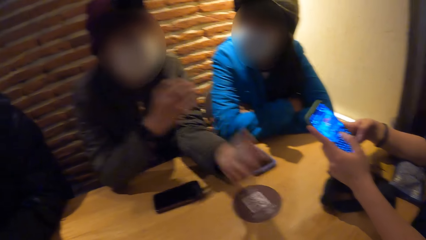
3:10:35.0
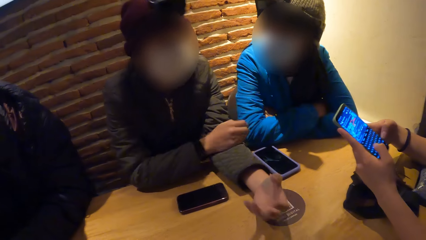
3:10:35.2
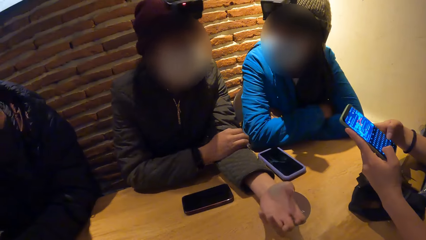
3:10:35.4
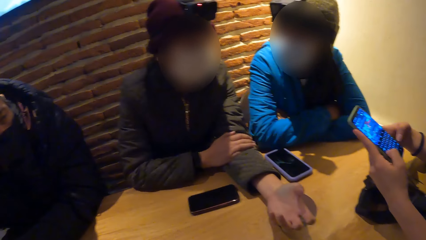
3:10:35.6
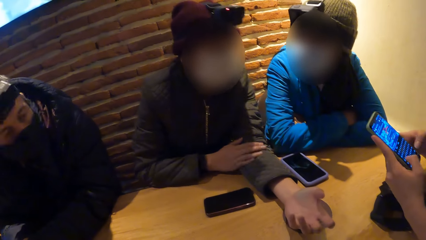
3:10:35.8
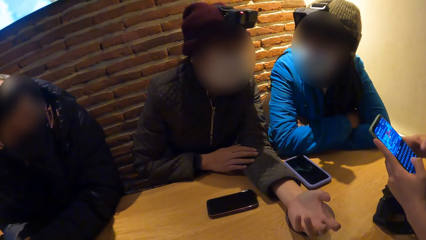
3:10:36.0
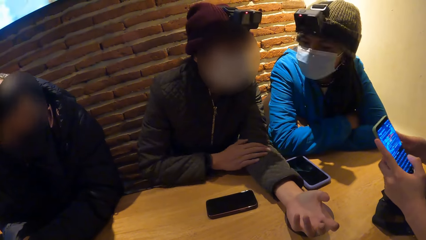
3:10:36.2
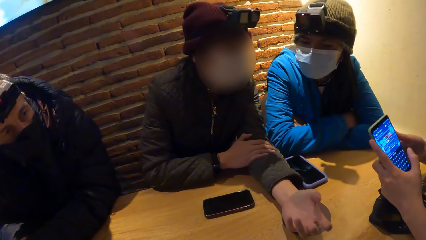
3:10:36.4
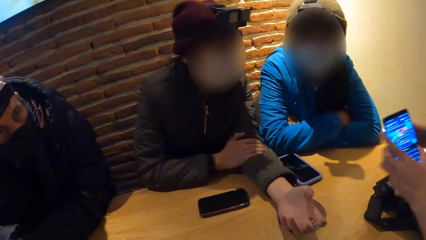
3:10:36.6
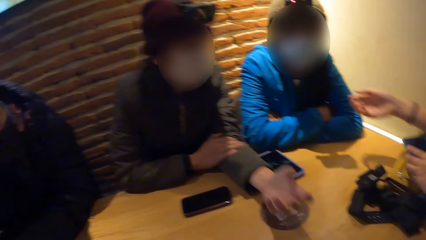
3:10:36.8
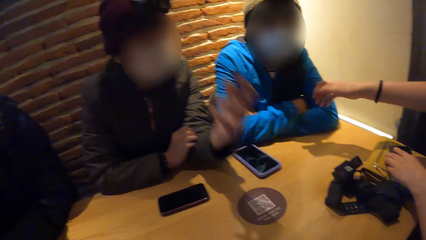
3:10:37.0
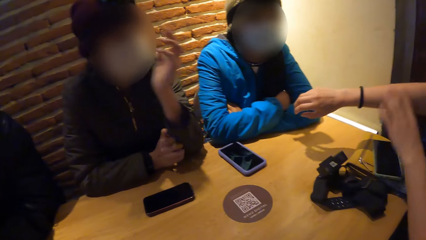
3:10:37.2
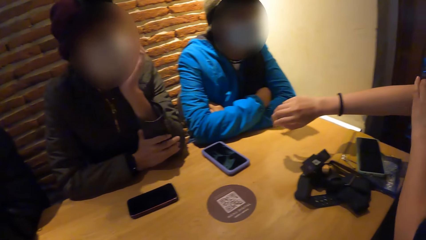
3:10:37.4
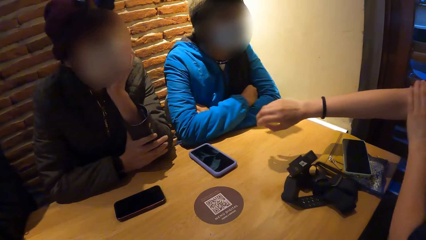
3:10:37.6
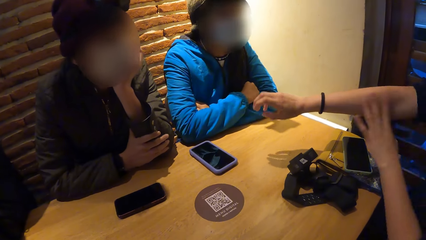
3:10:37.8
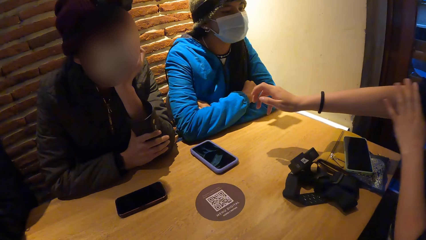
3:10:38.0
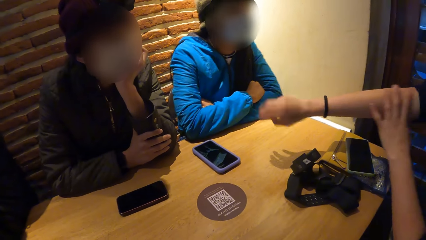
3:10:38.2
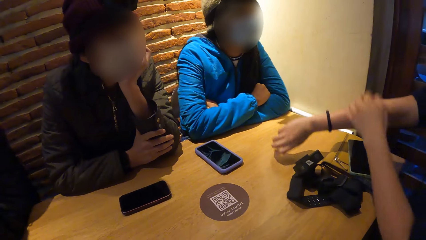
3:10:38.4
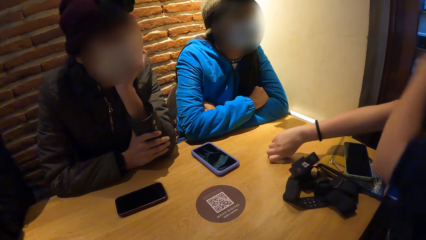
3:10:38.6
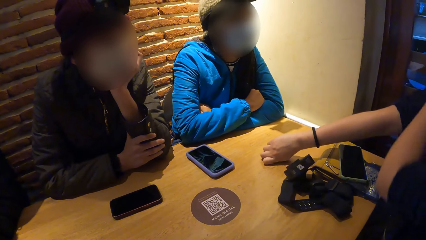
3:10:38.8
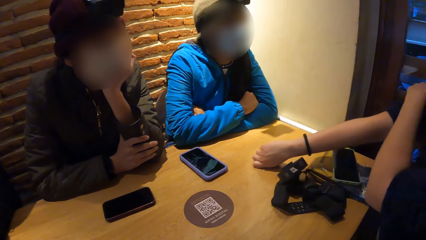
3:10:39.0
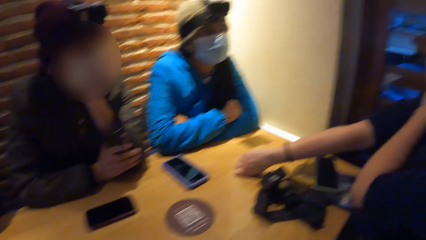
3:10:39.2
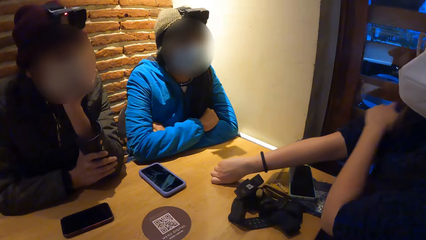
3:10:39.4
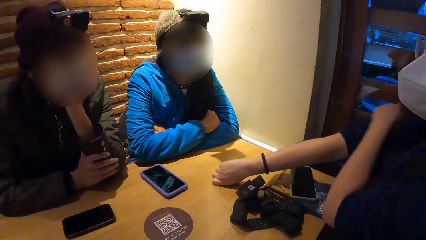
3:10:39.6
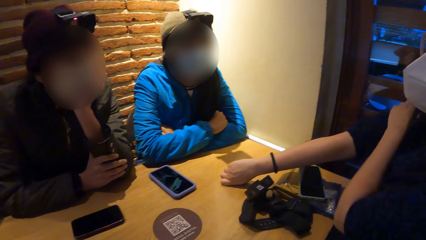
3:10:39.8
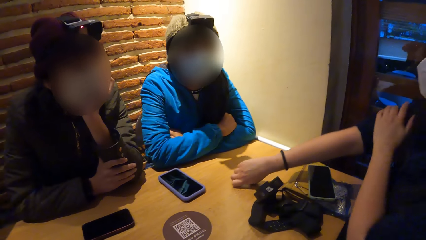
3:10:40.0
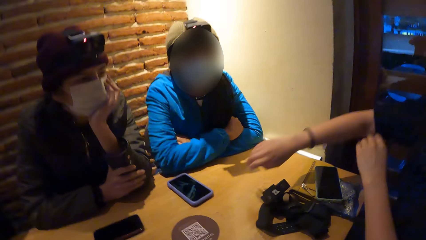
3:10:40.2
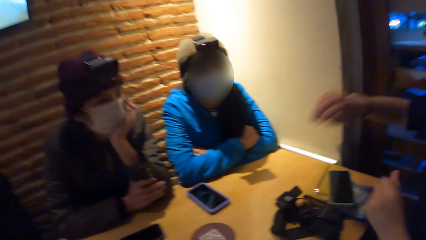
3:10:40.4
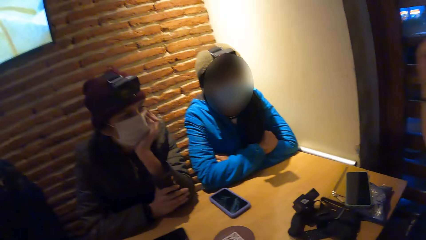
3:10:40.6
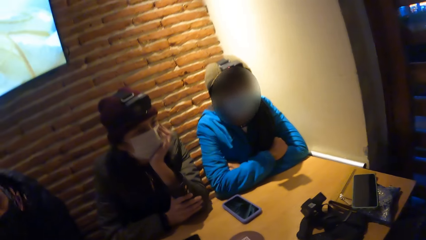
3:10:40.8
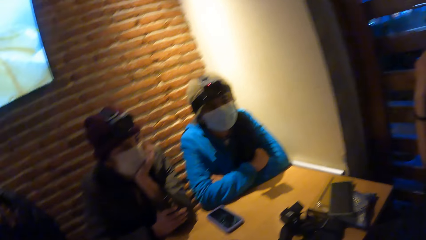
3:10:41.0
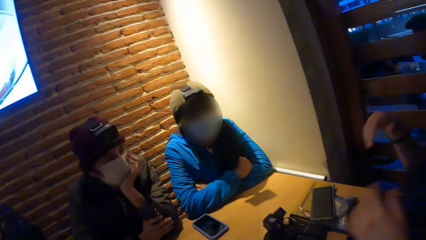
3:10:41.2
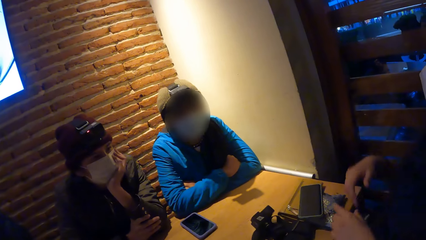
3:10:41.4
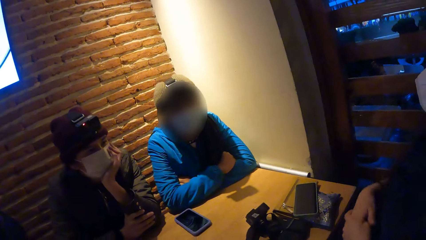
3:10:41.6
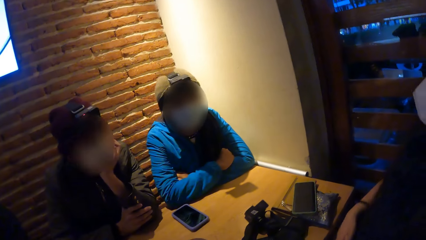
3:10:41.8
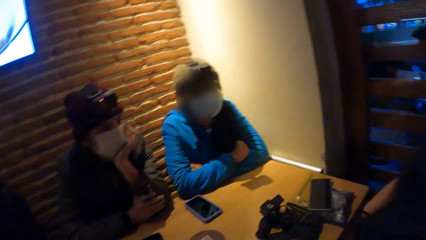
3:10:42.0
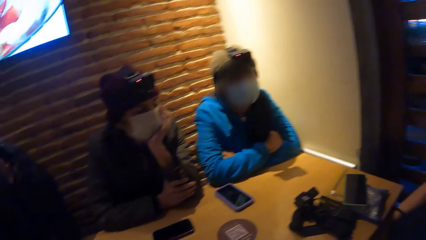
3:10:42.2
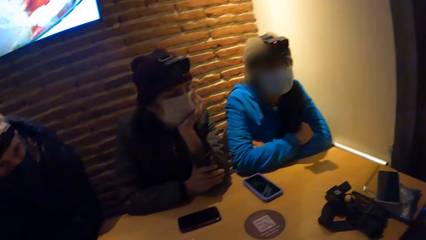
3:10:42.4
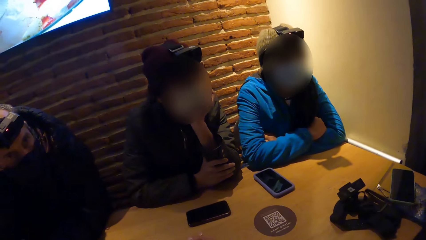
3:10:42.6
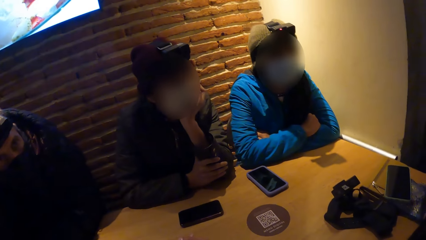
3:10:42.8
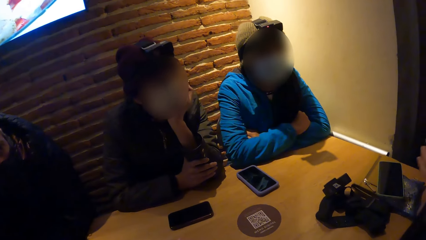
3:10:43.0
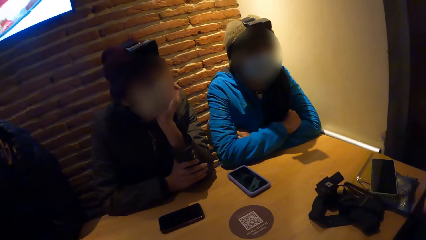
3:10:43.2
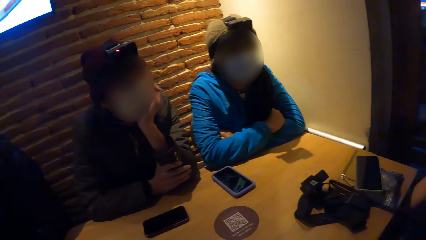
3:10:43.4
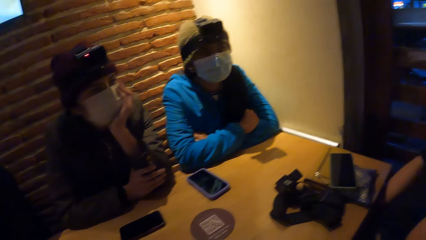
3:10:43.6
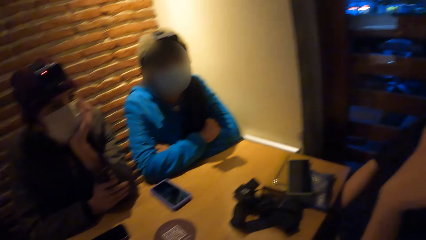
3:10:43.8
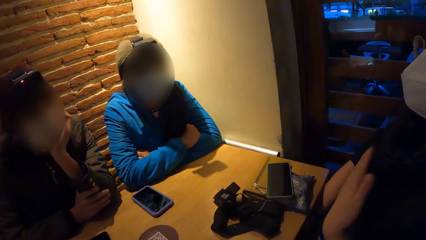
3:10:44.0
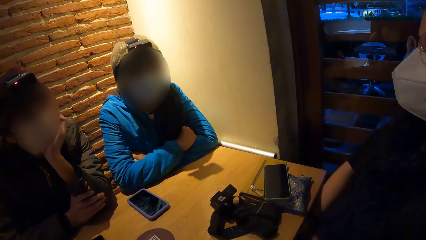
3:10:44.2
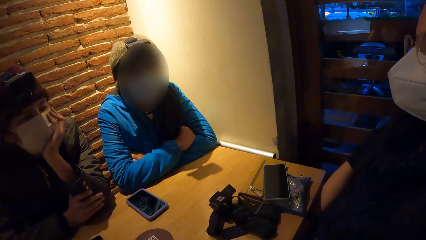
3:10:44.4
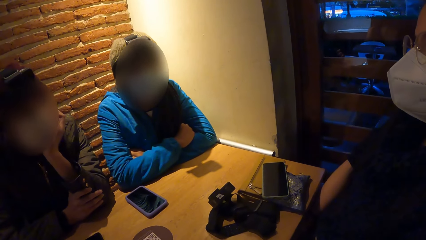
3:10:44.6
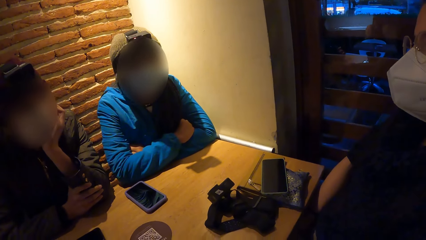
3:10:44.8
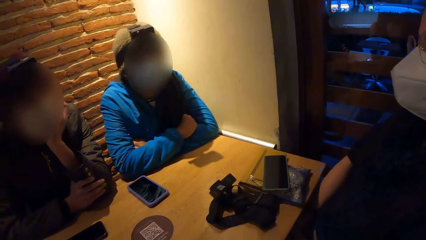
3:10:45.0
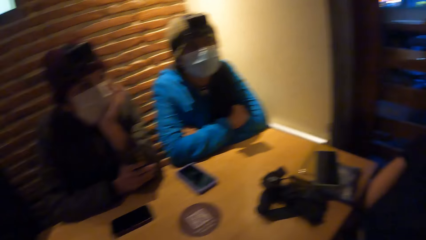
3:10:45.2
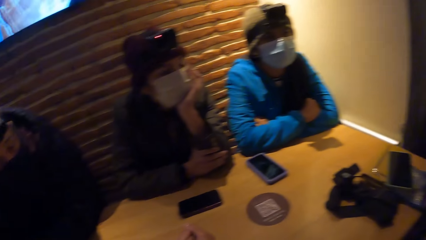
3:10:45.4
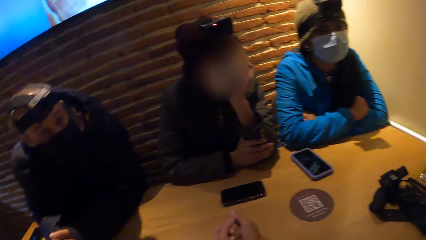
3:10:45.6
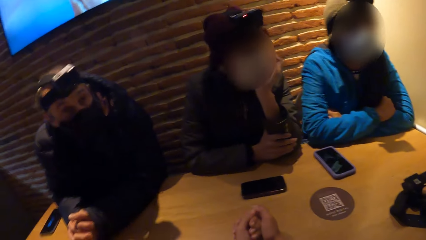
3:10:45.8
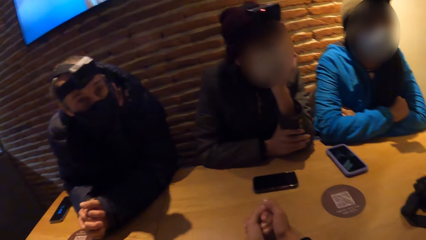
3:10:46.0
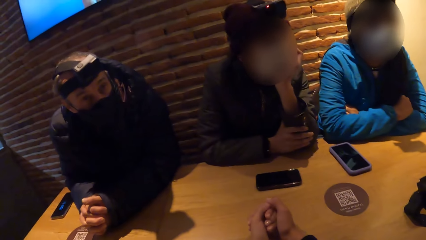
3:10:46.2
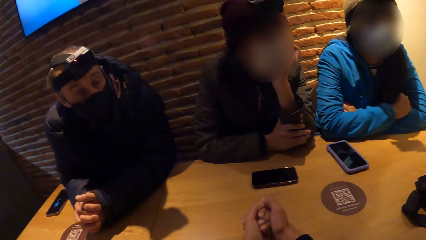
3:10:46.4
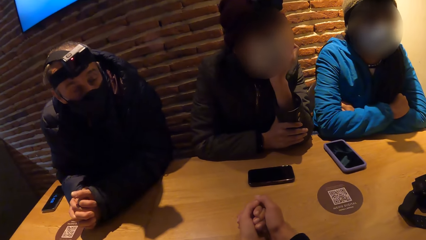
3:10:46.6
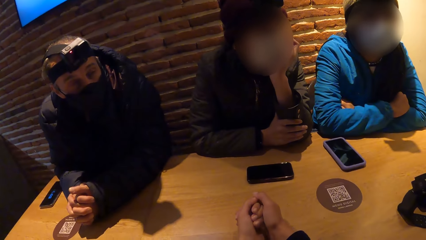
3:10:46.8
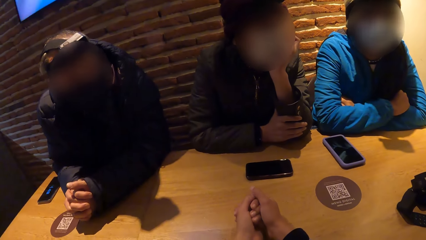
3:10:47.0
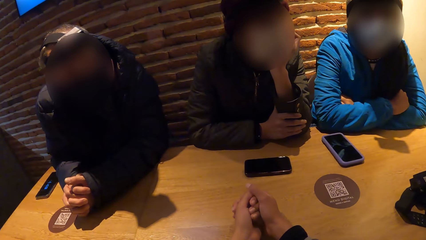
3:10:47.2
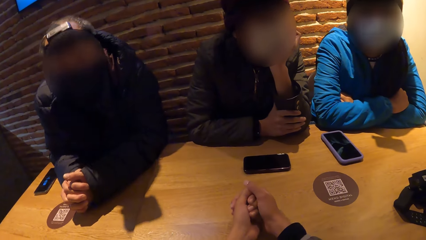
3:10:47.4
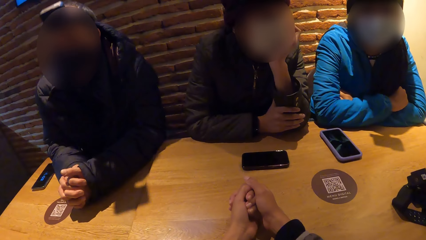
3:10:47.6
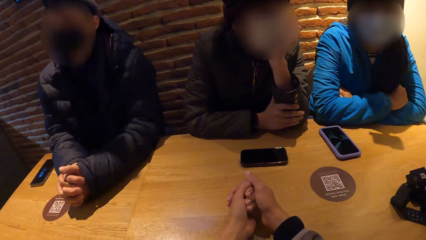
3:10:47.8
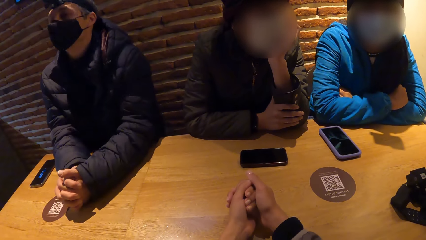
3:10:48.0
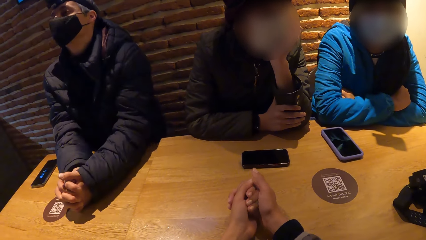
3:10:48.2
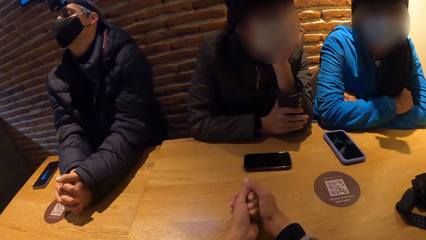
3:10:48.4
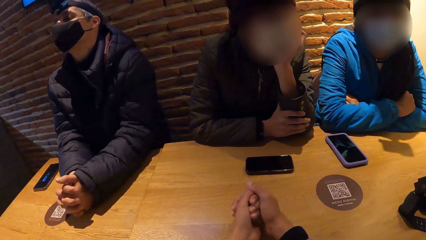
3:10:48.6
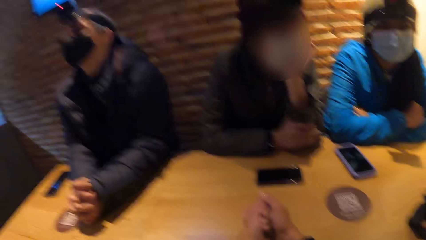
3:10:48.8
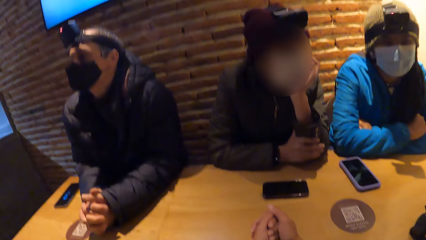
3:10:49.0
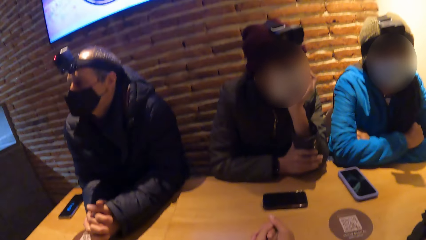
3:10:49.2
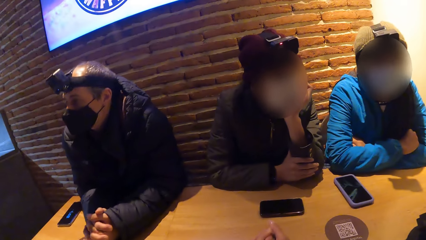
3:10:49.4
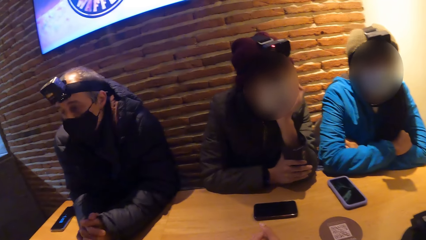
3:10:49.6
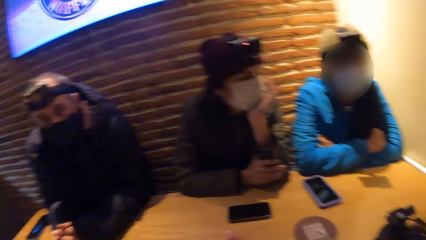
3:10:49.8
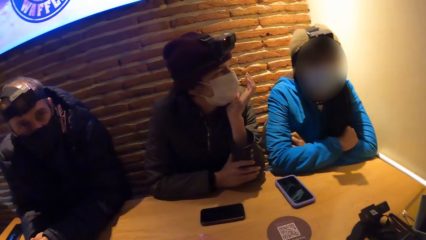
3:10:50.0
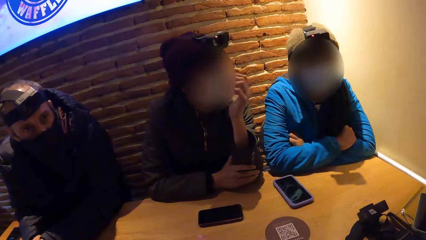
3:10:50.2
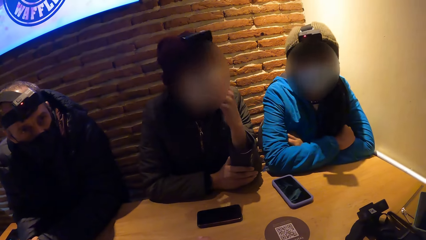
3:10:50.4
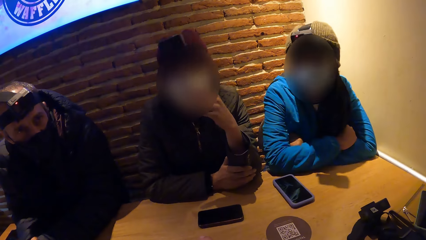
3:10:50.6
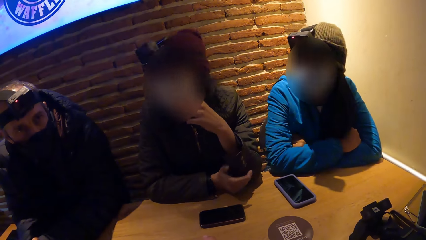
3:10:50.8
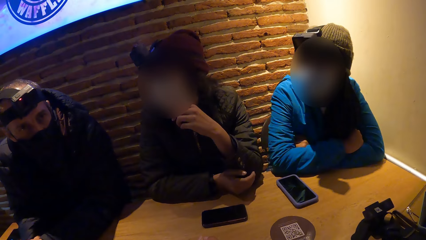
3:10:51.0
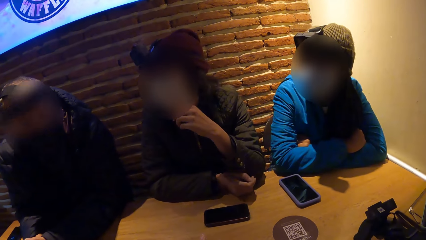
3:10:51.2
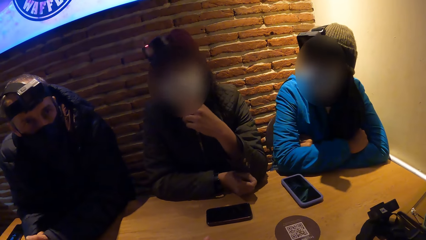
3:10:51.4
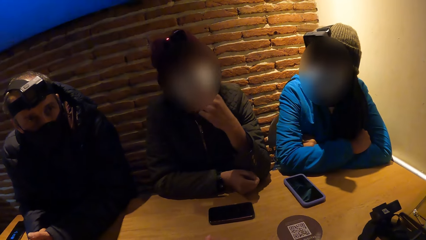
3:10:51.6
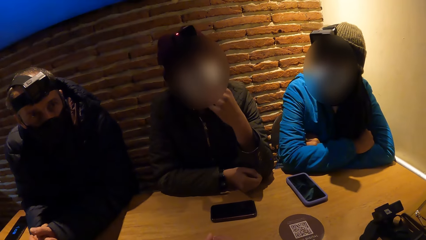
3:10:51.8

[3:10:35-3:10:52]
The woman stretches her left hand on the table. She places her head on her left hand. The woman rubs her hand. The camera wearer looks around.
